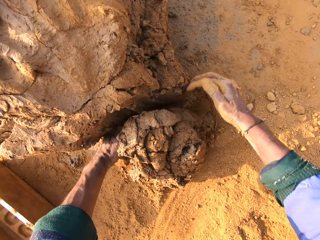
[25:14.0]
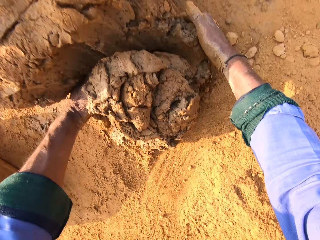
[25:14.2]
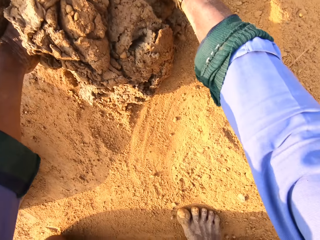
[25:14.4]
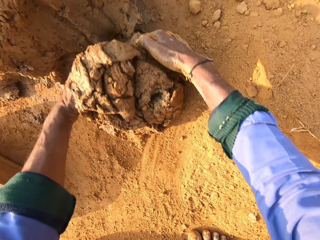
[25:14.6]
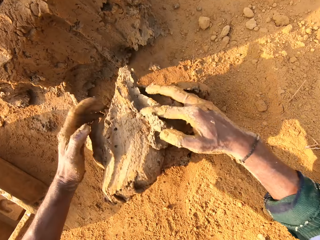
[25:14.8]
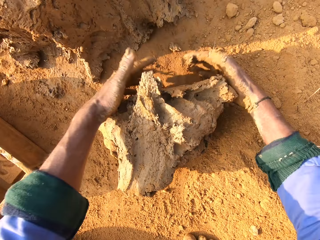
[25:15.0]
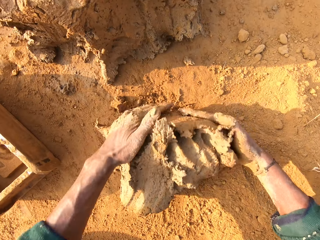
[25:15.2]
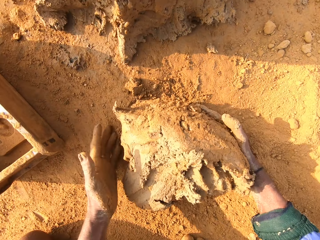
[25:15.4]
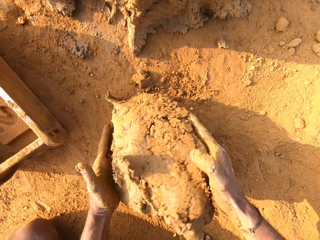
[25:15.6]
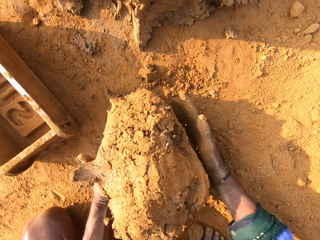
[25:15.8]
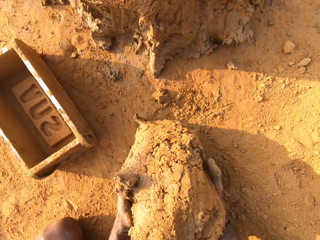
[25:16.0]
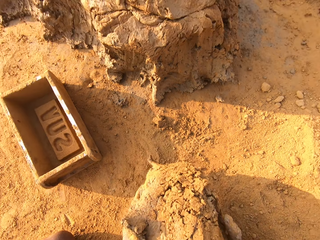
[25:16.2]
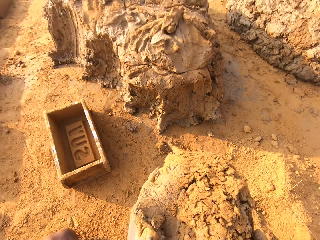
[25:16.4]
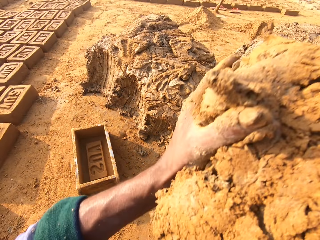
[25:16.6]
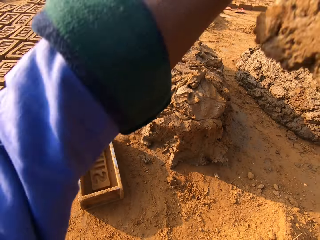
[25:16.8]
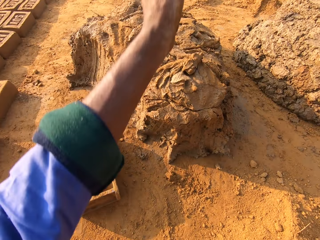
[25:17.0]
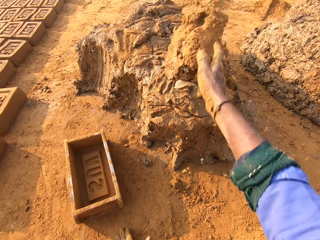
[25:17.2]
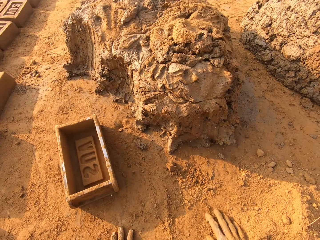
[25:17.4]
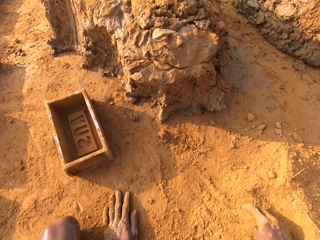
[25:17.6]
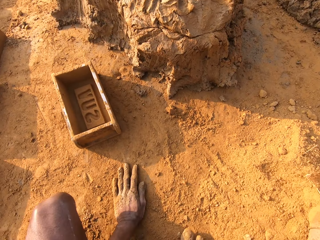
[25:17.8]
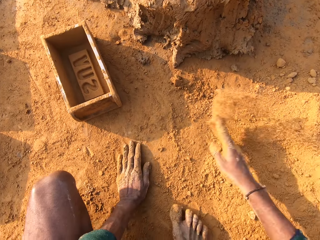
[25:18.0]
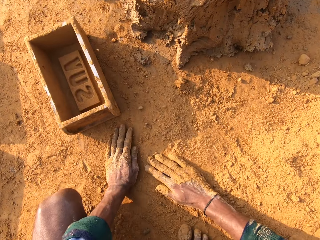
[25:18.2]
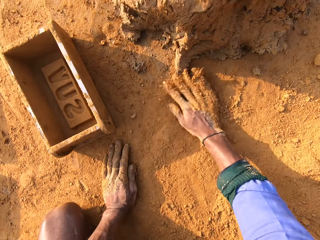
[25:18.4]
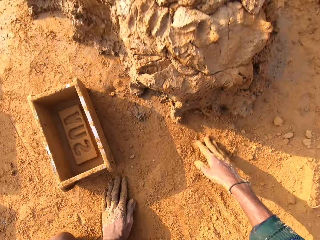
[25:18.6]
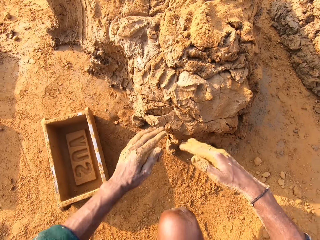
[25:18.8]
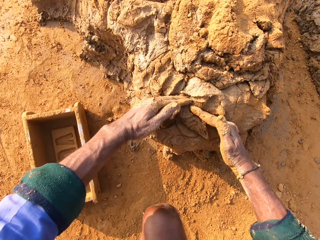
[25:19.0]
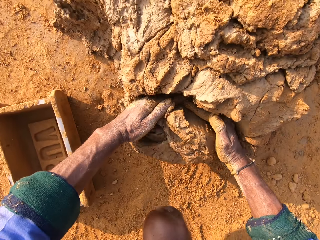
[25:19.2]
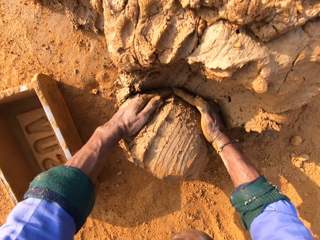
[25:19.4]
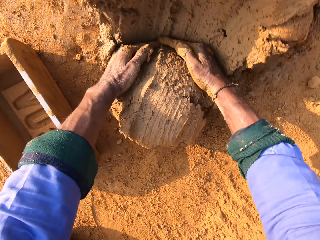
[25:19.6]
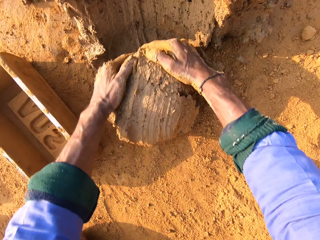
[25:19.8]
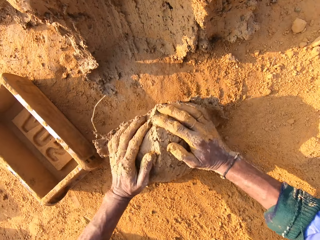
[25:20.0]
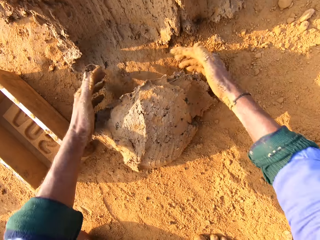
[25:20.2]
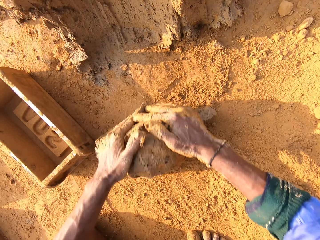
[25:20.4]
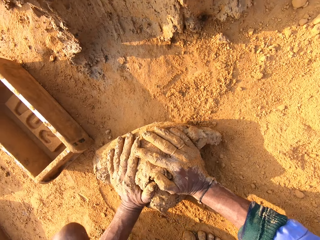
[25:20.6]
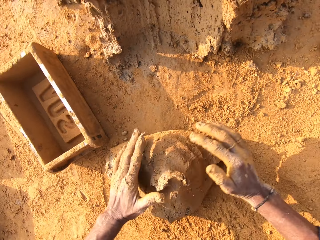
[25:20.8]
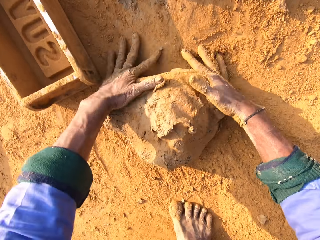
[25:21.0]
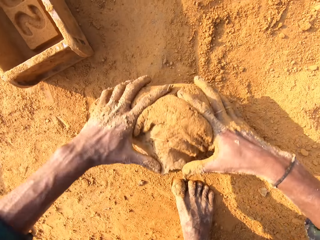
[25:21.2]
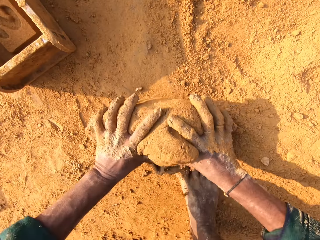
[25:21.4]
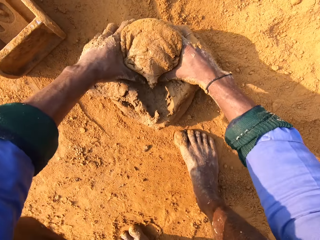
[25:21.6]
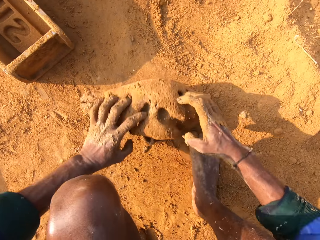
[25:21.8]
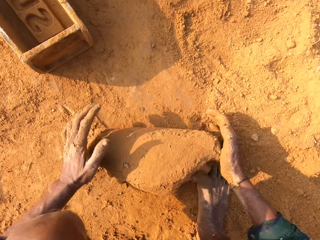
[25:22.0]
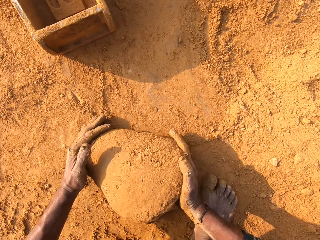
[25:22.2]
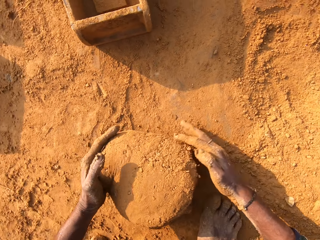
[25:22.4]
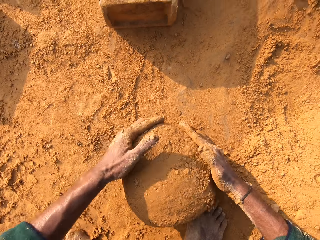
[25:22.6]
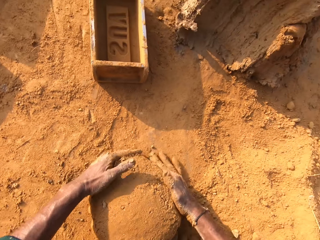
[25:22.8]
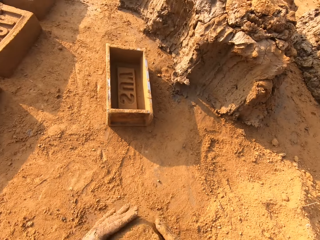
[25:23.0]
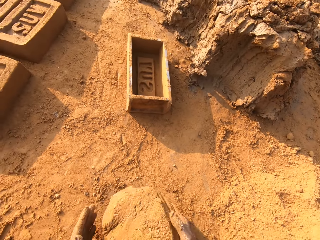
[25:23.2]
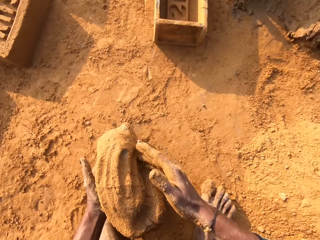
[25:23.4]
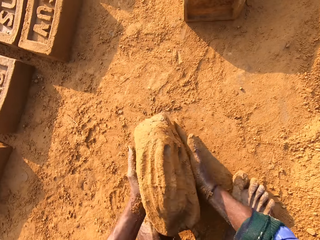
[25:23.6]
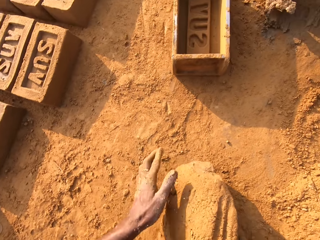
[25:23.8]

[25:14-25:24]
The camera wearer scoops clay with their hands. They throw the clay on the bigger clay on the ground. They rub their hands in the soil. They scoop the clay with their hands. They mold the clay with their hand. They roll the molding clay on the ground.

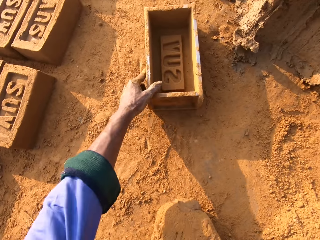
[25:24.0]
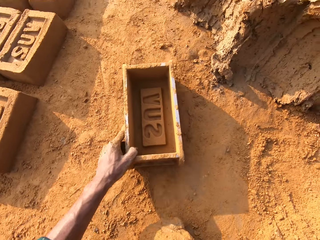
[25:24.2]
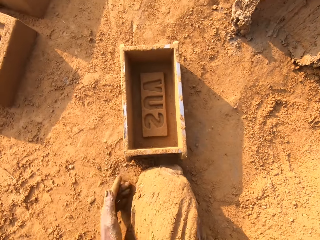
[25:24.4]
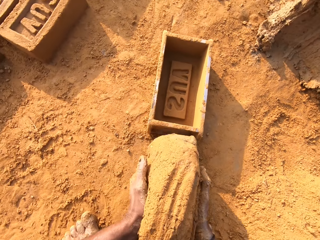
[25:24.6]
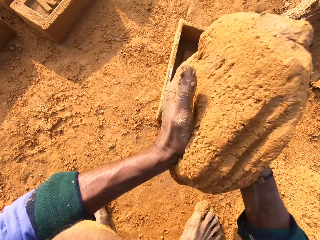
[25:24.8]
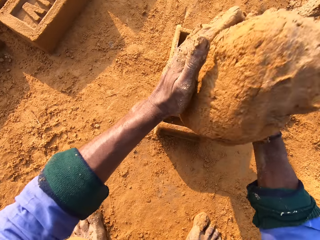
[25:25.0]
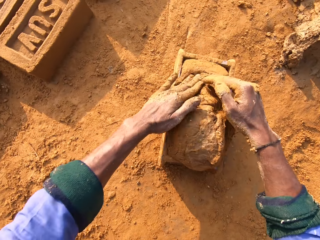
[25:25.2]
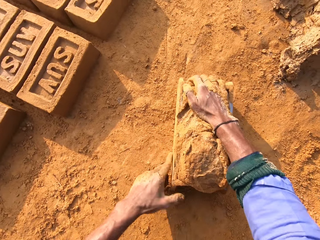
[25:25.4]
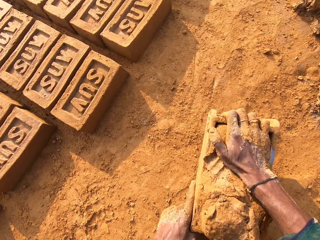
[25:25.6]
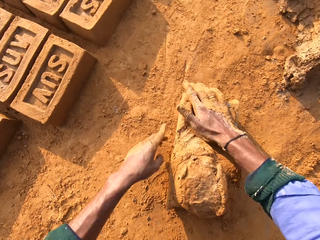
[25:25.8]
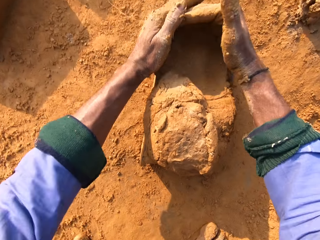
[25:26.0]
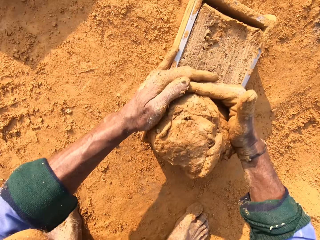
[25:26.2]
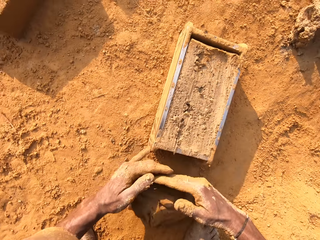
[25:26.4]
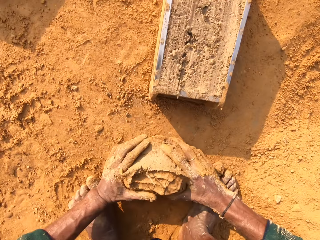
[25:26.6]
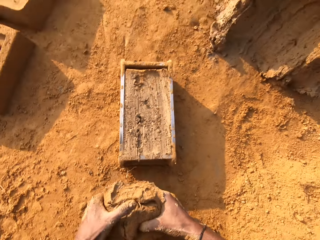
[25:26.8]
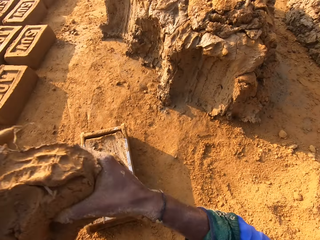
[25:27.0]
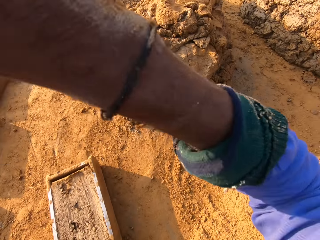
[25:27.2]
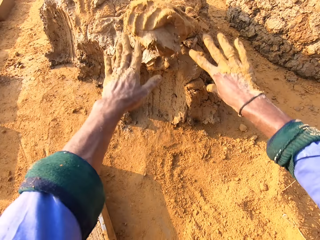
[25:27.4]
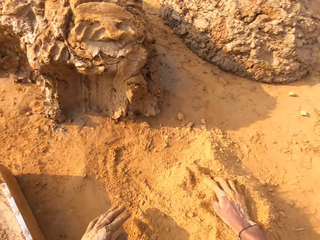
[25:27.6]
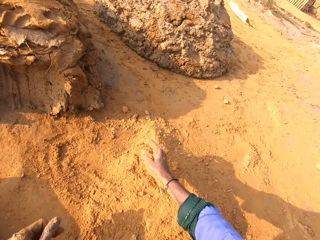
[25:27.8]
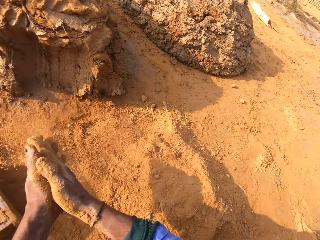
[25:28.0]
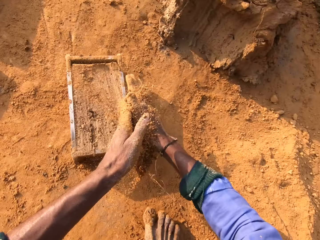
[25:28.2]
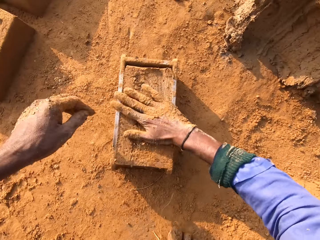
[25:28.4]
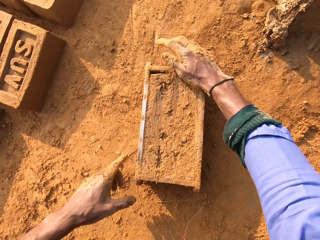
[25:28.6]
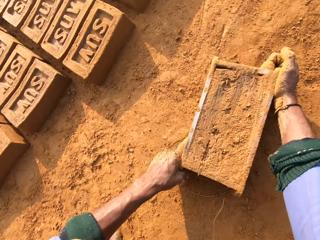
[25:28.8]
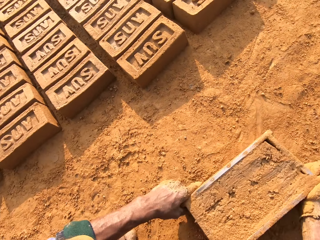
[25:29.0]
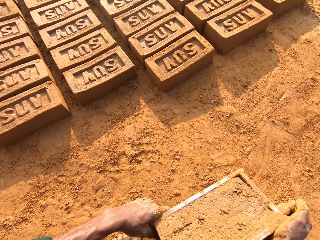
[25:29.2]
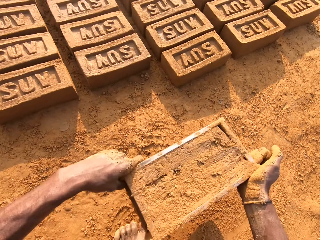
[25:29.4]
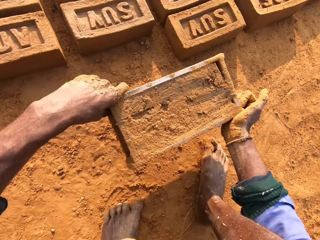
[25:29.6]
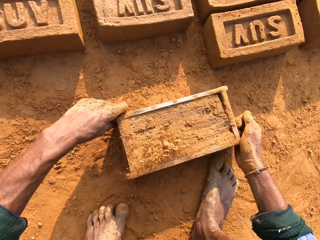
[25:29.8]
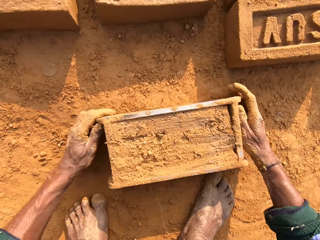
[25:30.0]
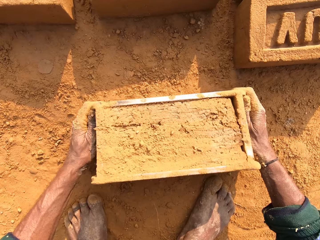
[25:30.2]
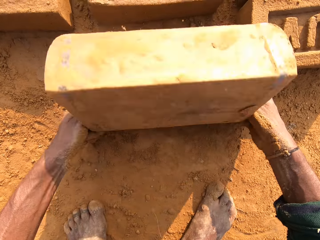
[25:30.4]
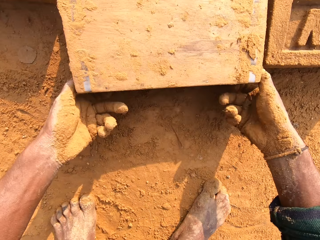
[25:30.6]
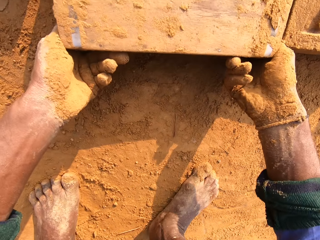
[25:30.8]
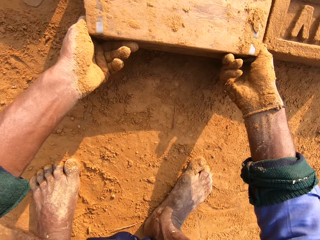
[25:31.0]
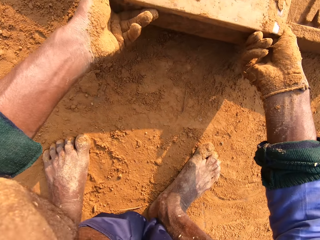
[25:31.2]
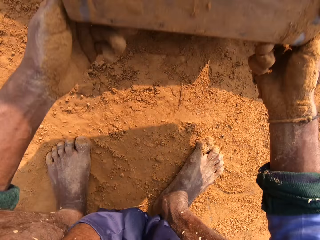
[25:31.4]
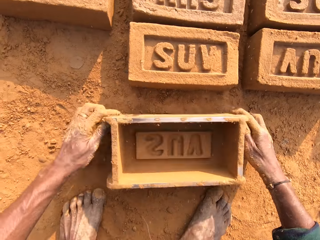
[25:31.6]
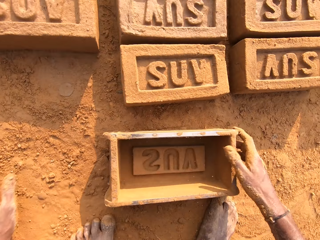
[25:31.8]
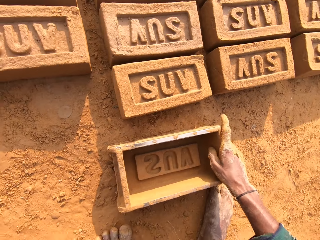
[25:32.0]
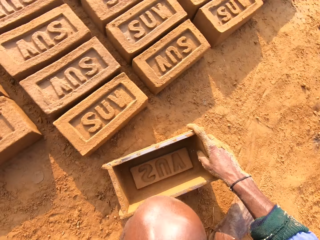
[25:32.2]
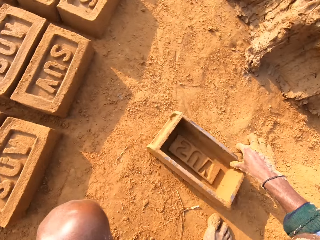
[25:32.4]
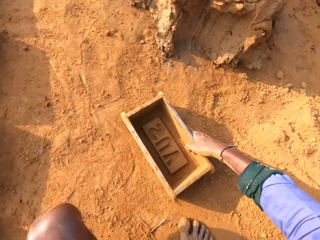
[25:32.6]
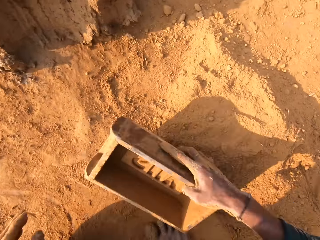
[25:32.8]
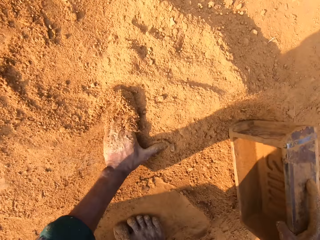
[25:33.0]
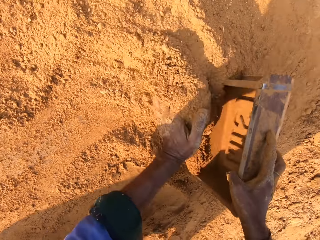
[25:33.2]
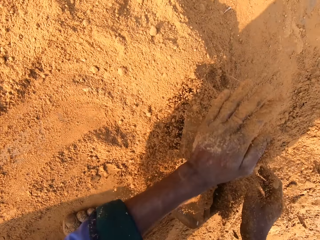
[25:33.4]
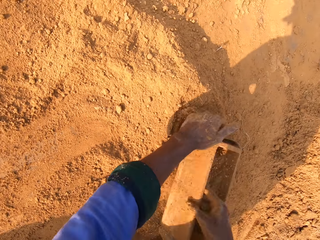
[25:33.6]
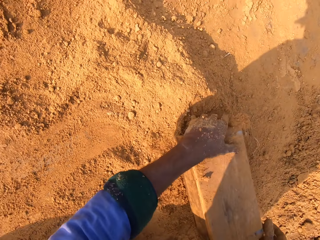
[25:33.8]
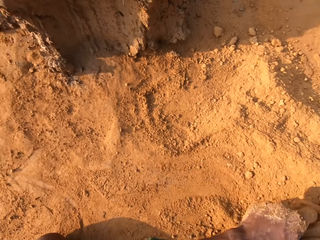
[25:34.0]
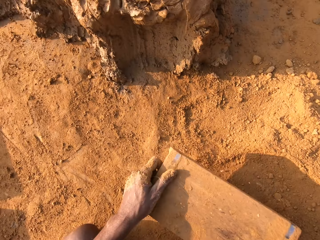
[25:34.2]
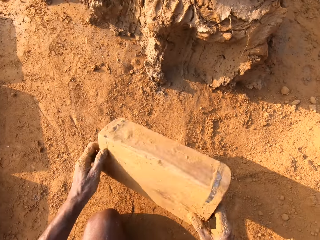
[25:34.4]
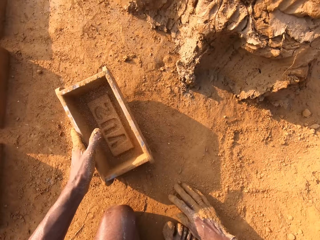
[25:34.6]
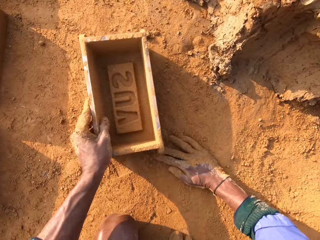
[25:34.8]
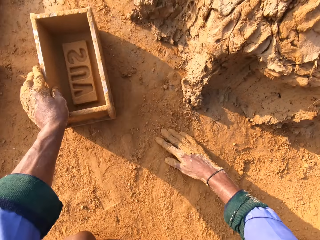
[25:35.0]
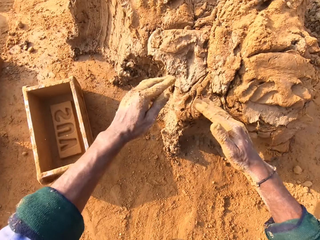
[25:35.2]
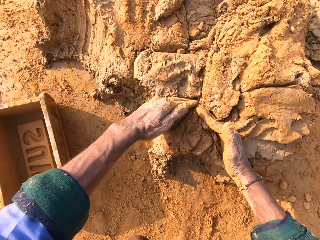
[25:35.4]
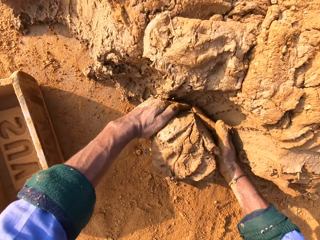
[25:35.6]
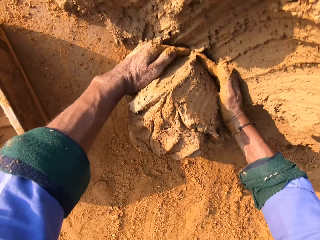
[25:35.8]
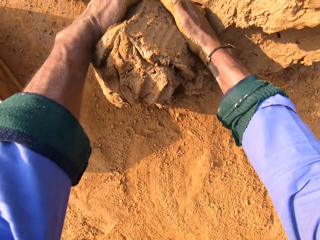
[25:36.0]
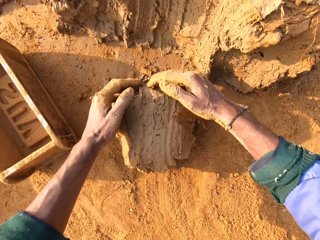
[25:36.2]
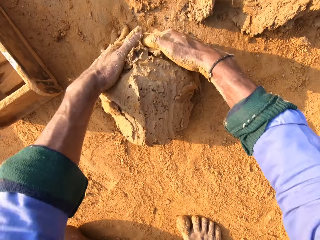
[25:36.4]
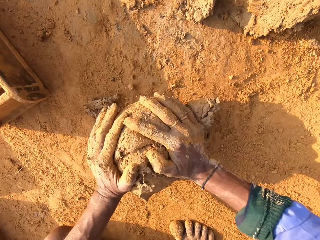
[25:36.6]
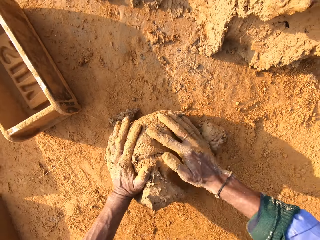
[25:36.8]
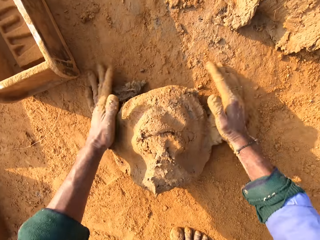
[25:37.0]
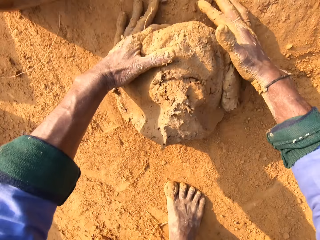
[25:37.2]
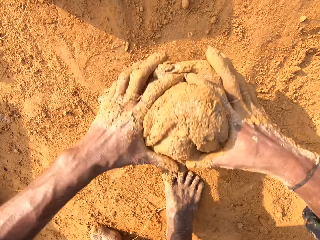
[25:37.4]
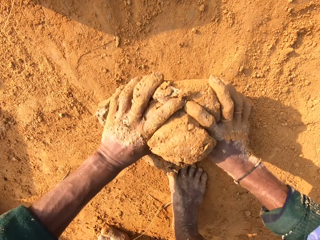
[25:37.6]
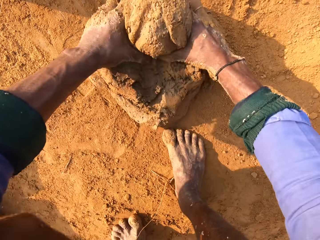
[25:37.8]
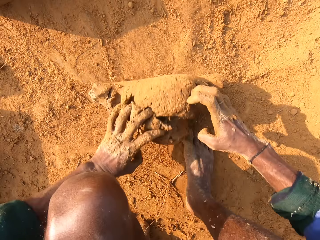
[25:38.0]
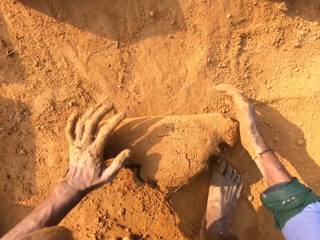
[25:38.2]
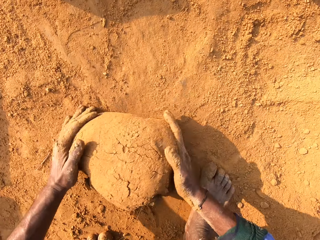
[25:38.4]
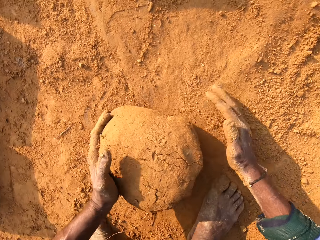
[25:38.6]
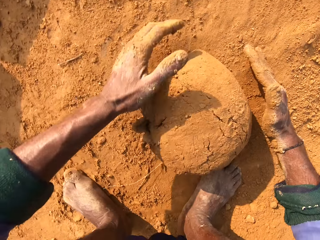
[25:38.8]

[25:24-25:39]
The camera wearer moves the clay box closer. They pull the molding clay closer. They throw clay in the clay box. They put the molding clay in a brick mold. They remove extra molding clay from the brick mold. They throw small clay on the big clay on the ground. They rub soil in the hand. They cover the brick mold with soil. They flip the brick mold over on the ground. They remove the brick from the brick mold. They scoop soil in the clay box. They pour out the soil. They scoop the clay with their hands. They mold the clay with their hand. They roll the molding clay on the ground.
